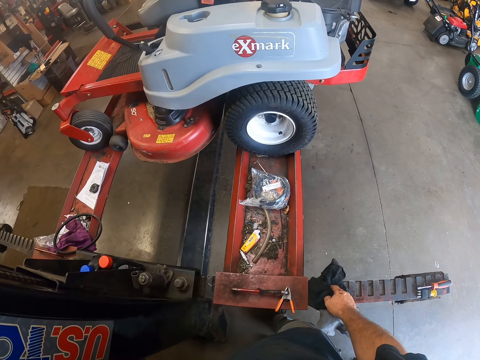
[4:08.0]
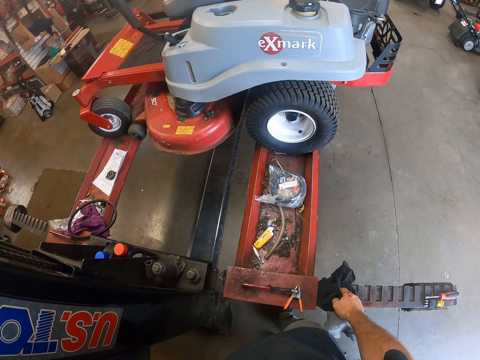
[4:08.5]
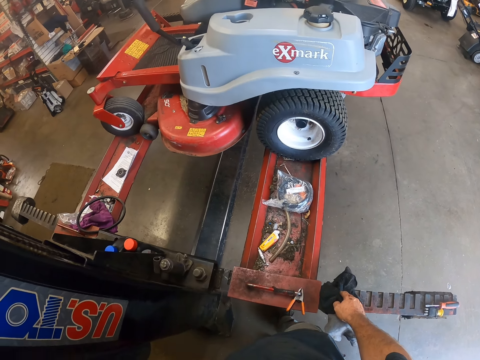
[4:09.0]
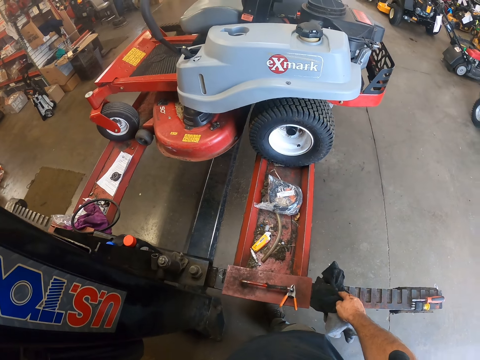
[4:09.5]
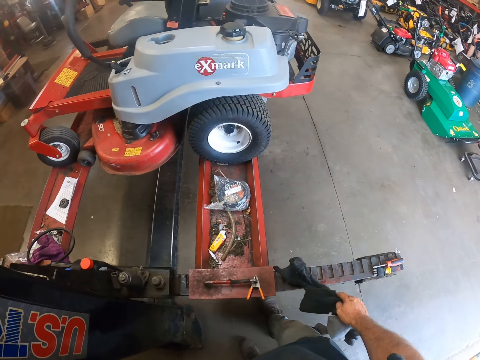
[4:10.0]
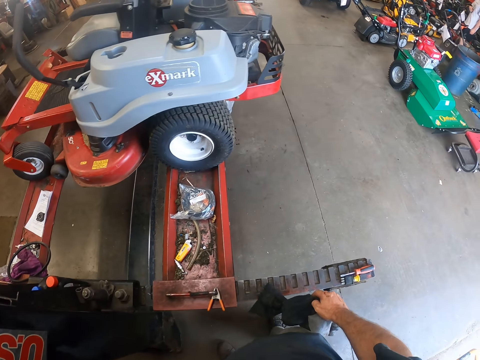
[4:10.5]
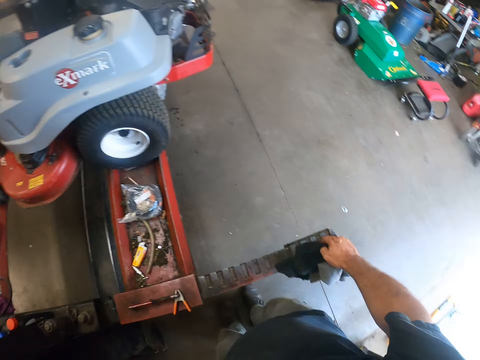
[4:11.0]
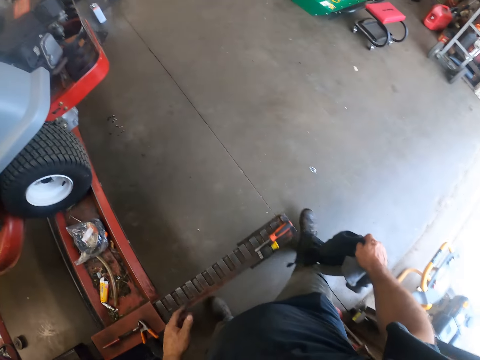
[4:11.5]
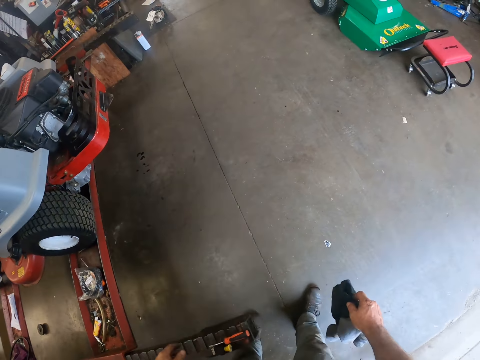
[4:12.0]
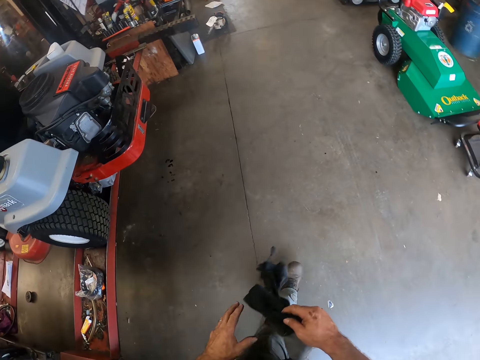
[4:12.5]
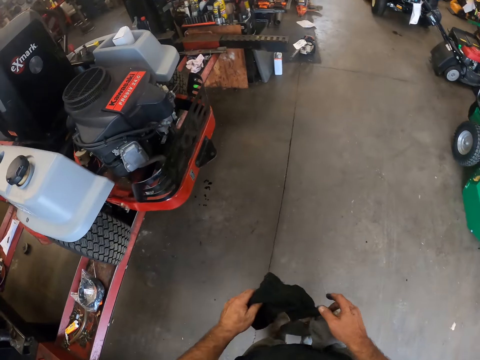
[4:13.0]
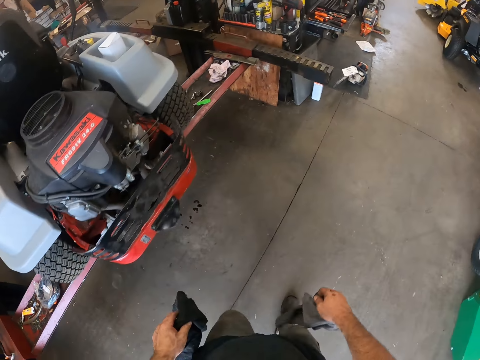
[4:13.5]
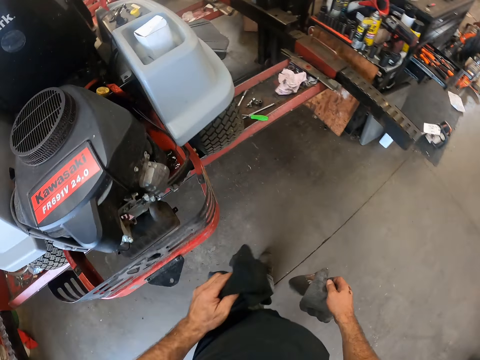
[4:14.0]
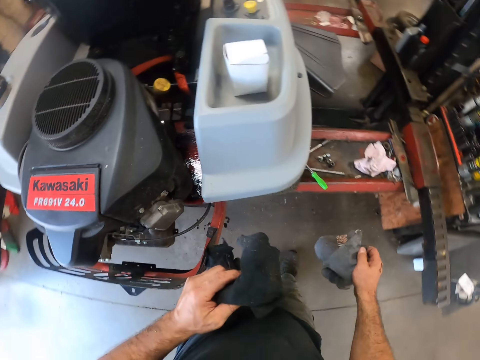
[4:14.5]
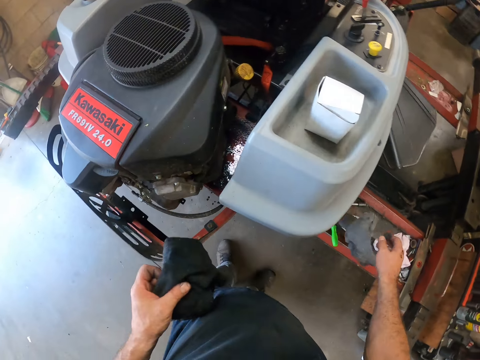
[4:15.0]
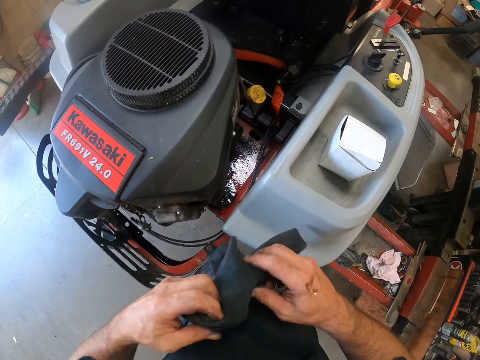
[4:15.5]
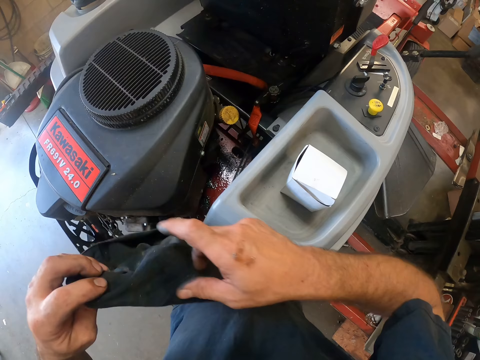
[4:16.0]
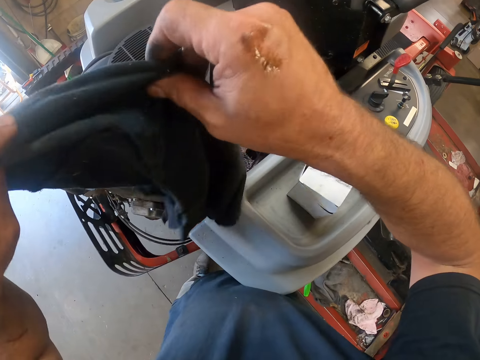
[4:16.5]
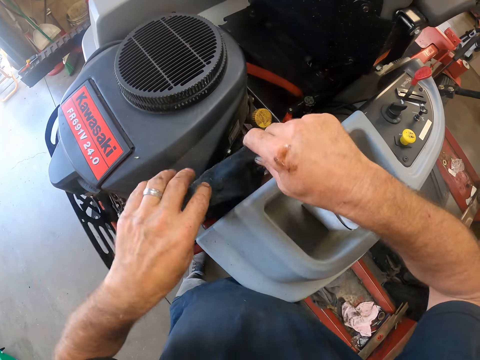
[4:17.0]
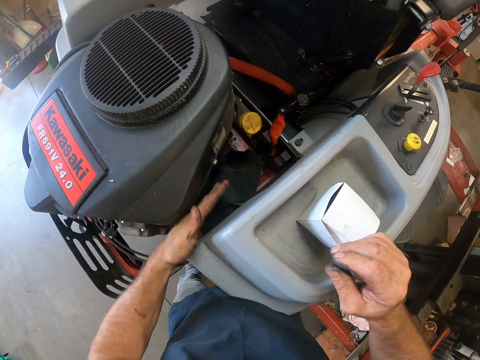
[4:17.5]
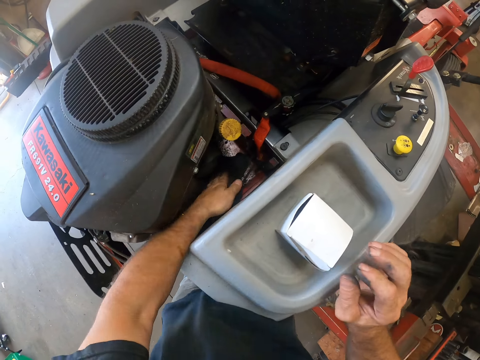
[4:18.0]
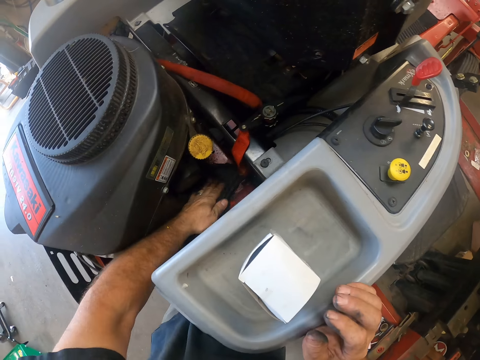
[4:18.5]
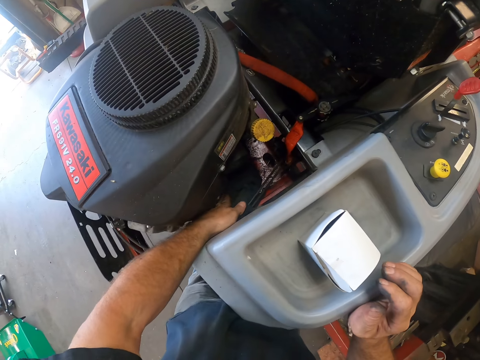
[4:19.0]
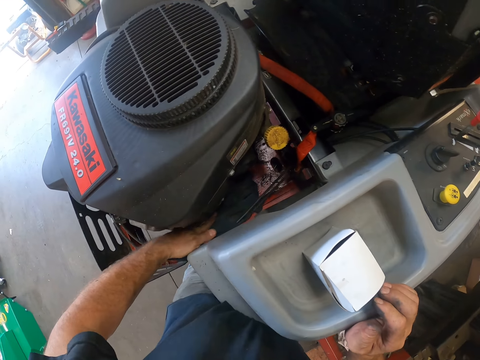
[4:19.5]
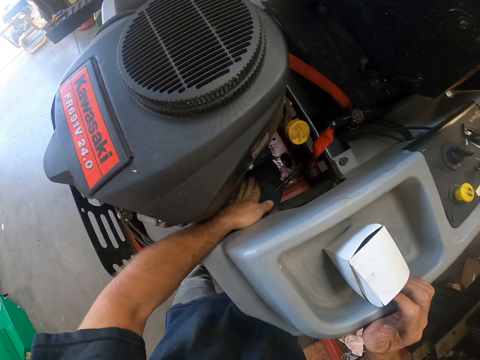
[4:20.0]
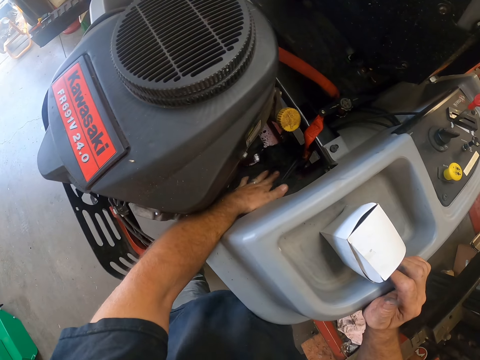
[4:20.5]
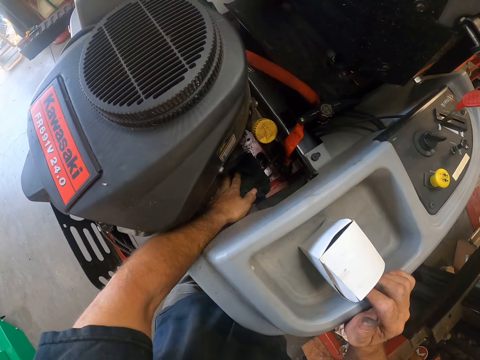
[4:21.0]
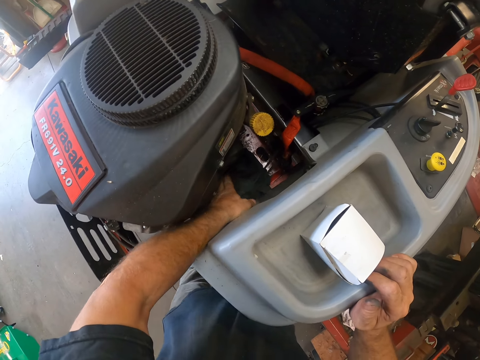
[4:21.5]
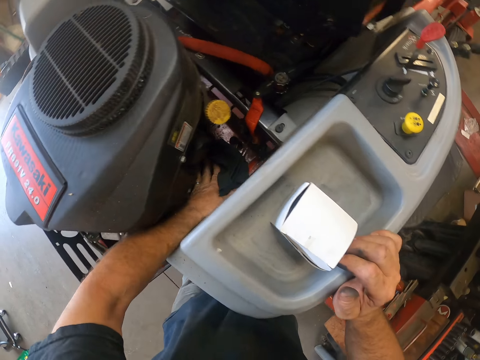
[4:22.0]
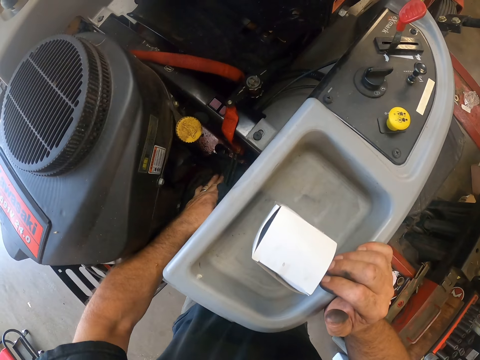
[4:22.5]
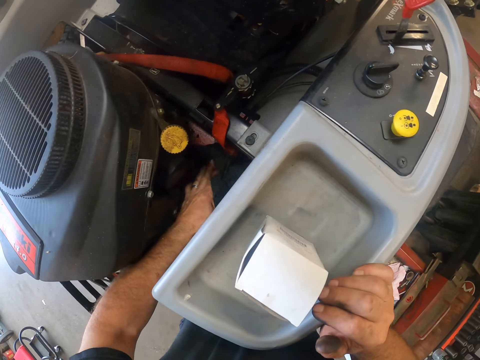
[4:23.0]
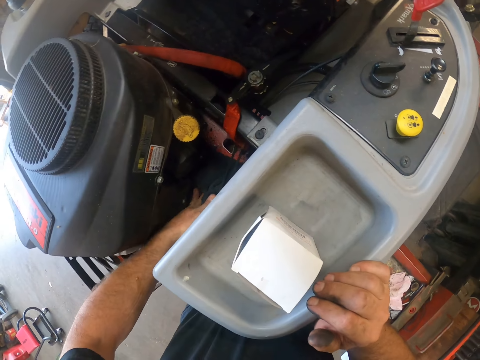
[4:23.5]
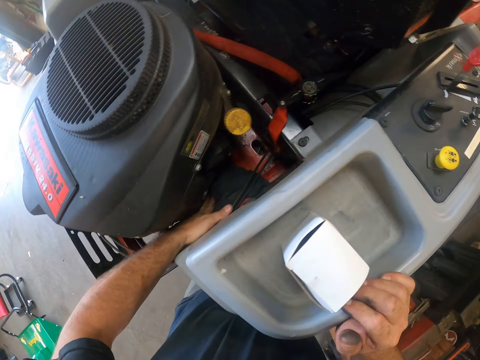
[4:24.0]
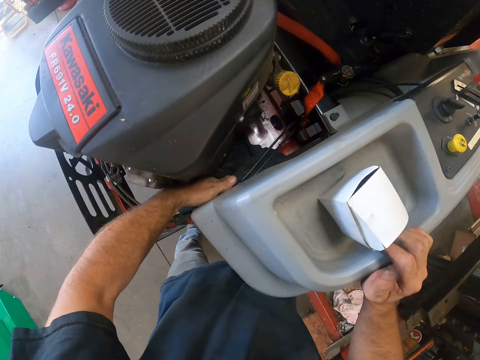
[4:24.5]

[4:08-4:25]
The camera wearer rests his right hand on the workshop lift. He walks back in the room. He drops the grey rag on the workshop lift. He holds the black rag in his hands. He drops the black rag inside the lawn mower. He cleans the lawn mower or car with the black rag.

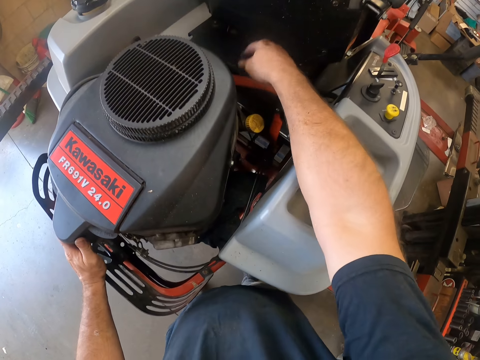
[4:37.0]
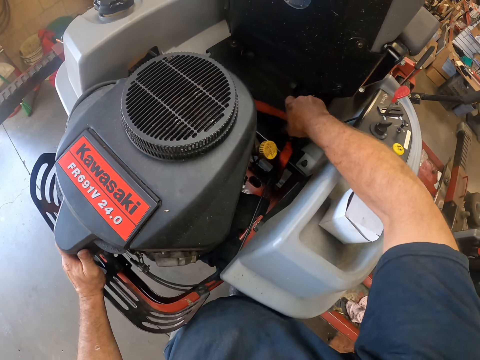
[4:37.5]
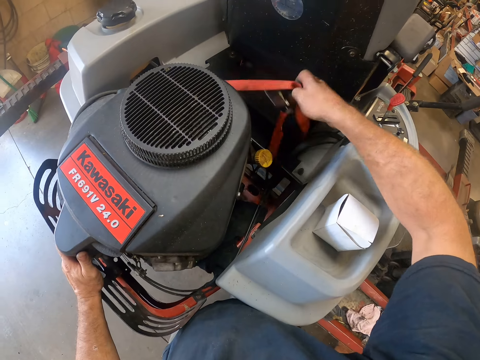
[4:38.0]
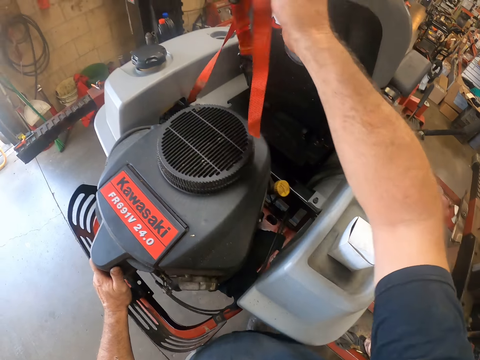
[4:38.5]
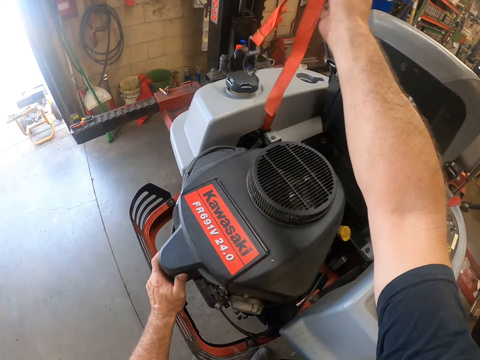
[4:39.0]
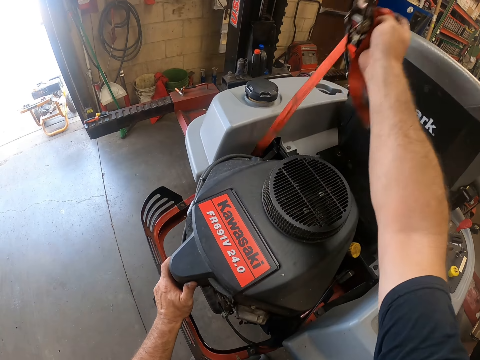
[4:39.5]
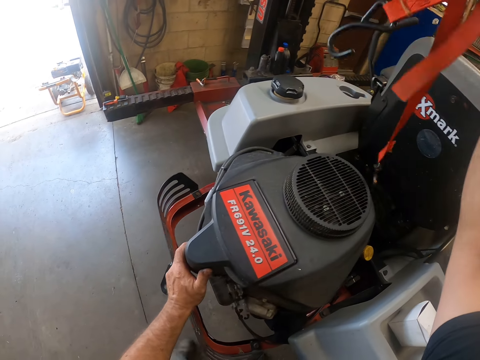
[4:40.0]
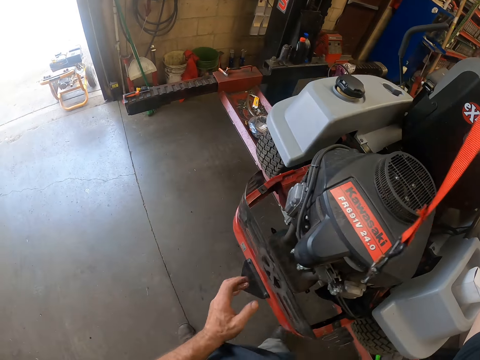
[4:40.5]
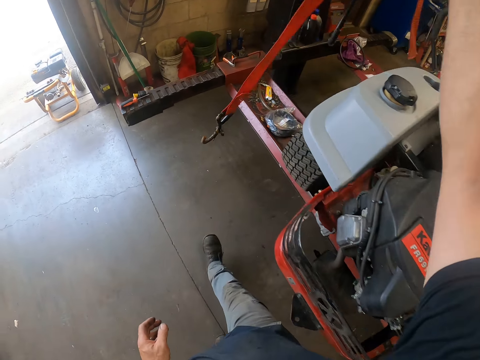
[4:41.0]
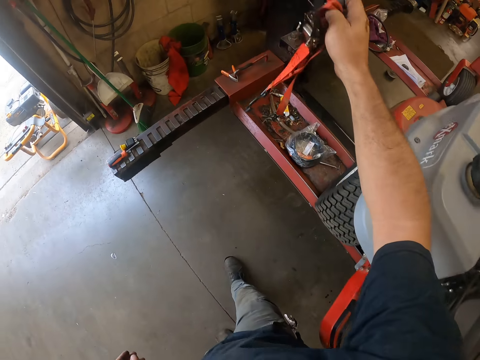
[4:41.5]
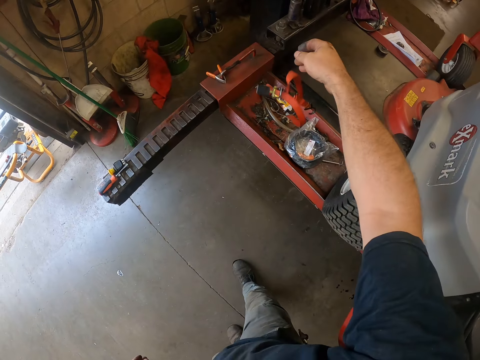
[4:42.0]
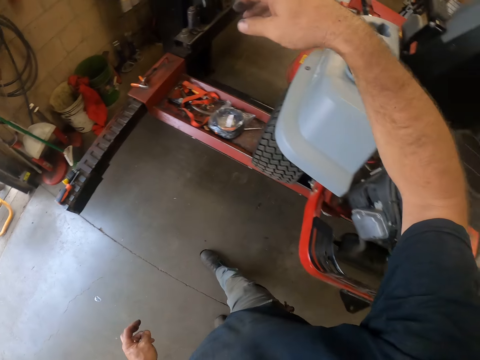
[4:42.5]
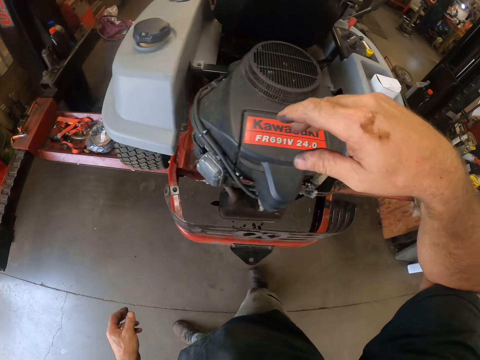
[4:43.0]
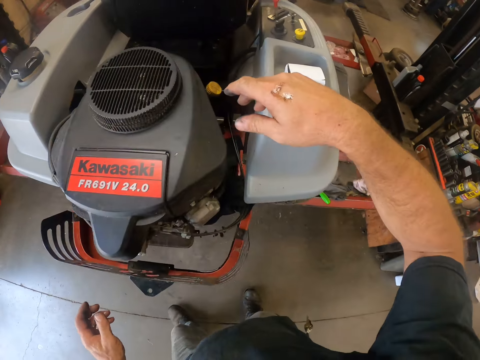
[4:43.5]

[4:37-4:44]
The camera wearer picks up a rope or tag from the lawn mower with his right hand. He puts down the tag.

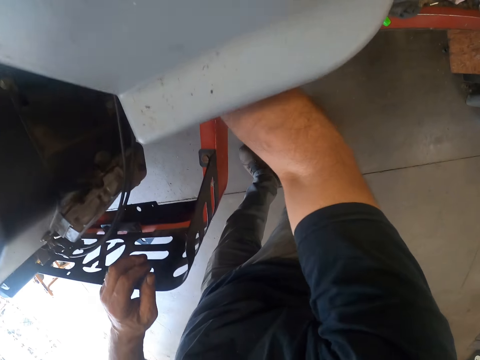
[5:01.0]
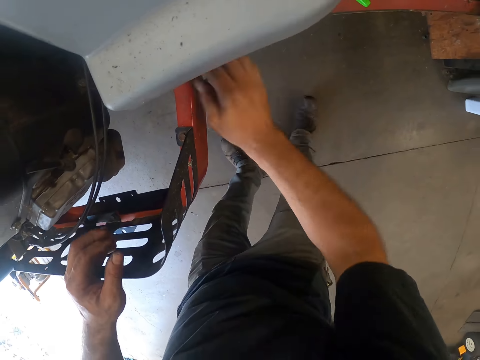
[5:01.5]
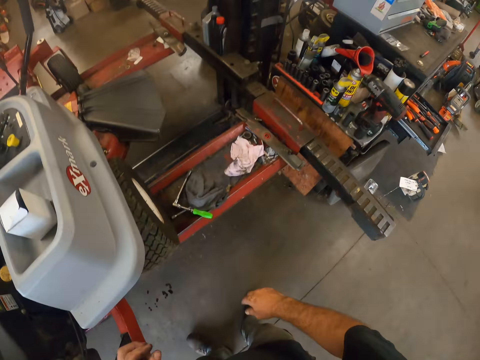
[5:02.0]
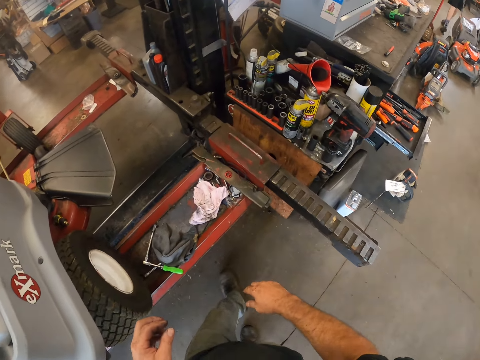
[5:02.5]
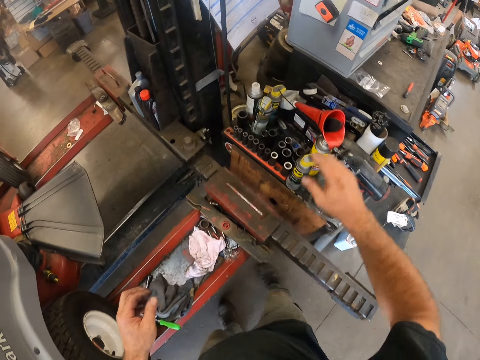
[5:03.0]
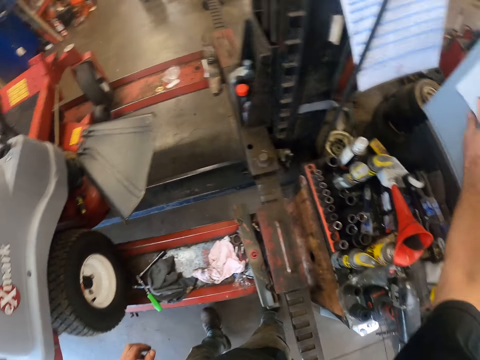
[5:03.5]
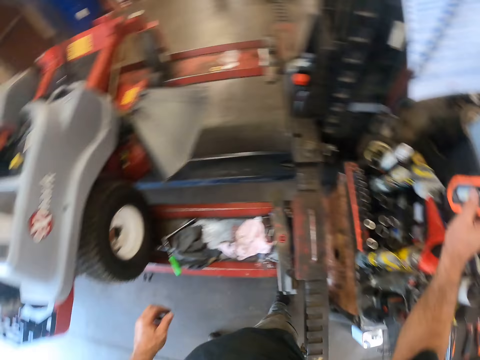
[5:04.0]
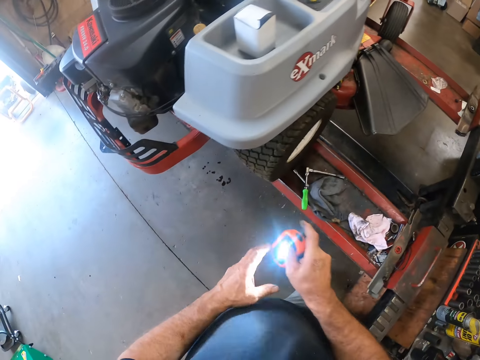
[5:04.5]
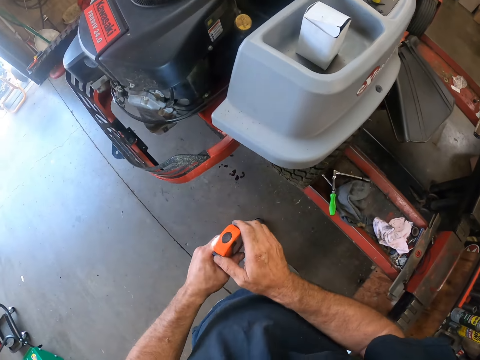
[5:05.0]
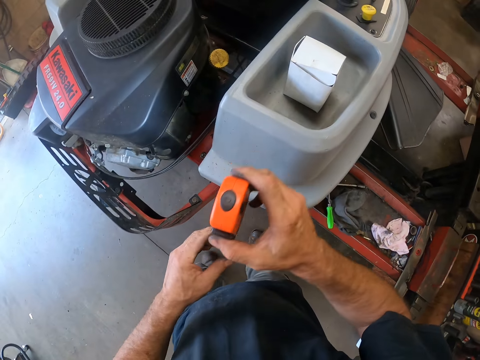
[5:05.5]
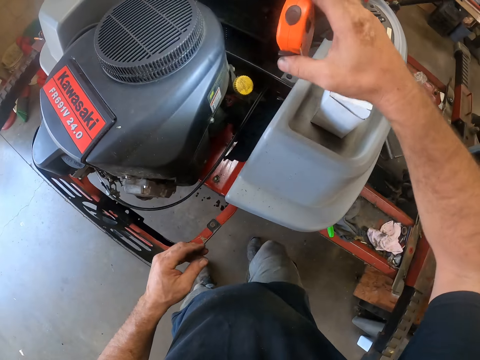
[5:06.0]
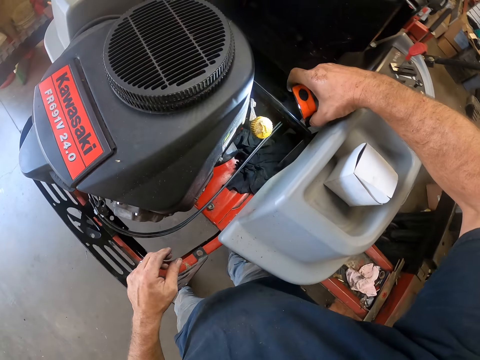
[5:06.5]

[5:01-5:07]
The camera wearer walks in the workshop. He picks up a torch from the workshop bench. He lights up the torch.
